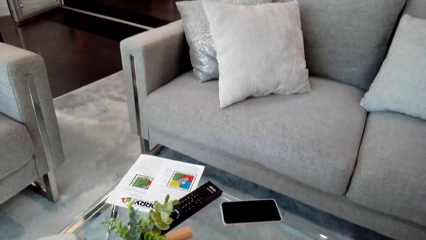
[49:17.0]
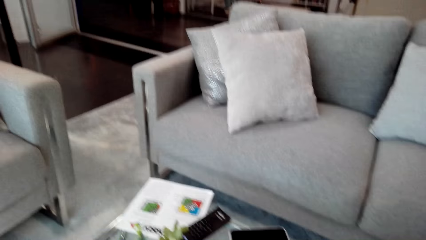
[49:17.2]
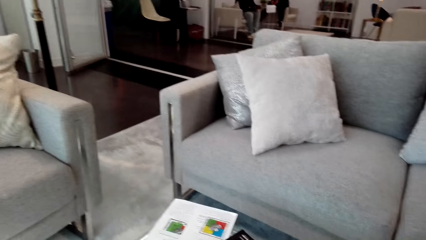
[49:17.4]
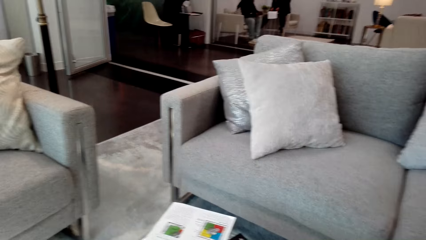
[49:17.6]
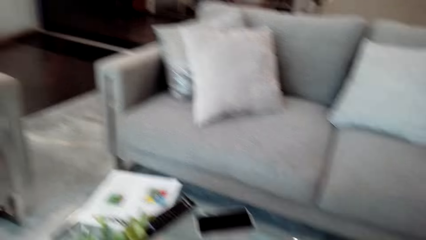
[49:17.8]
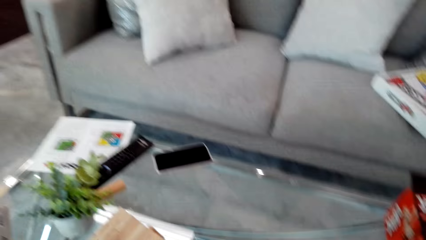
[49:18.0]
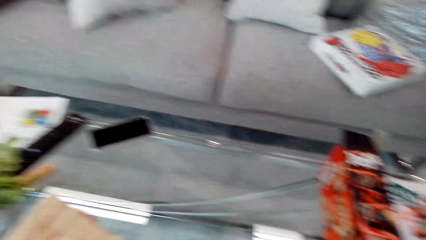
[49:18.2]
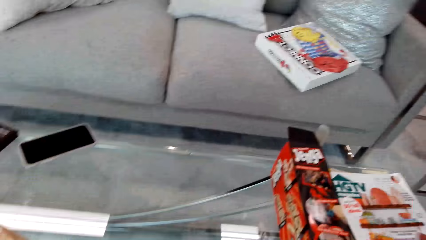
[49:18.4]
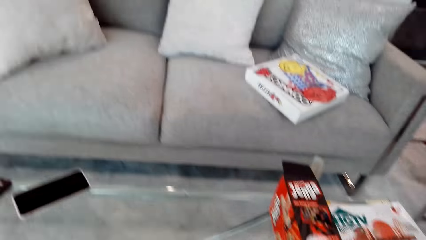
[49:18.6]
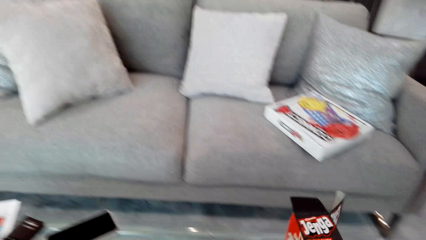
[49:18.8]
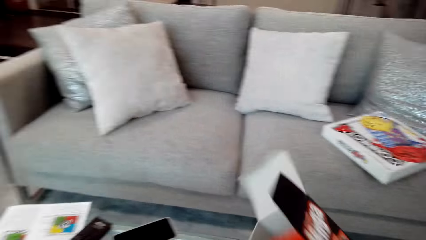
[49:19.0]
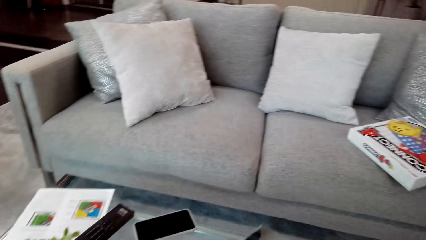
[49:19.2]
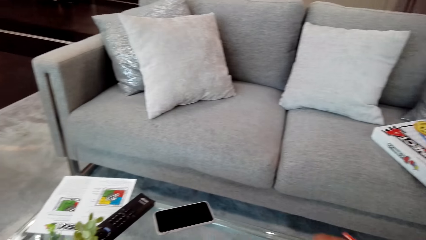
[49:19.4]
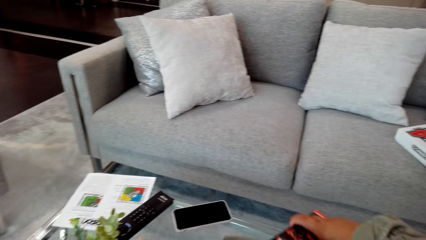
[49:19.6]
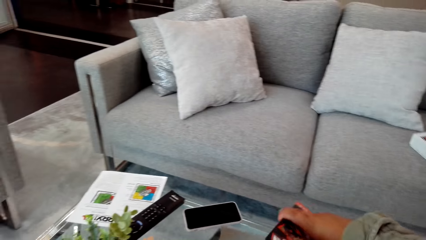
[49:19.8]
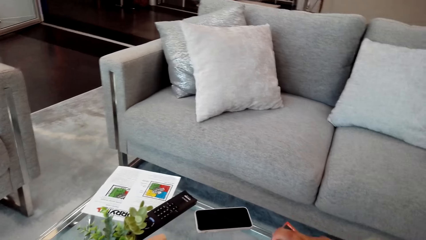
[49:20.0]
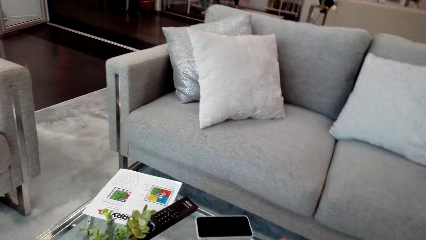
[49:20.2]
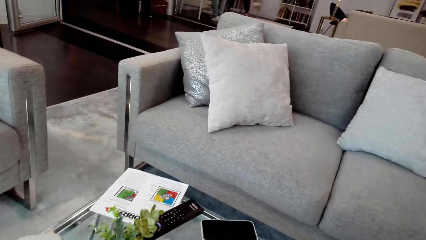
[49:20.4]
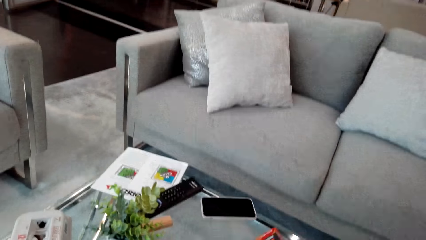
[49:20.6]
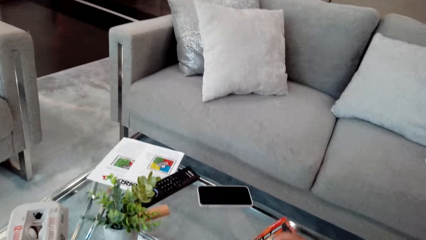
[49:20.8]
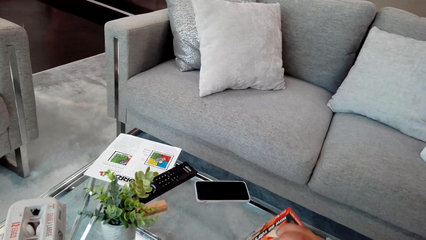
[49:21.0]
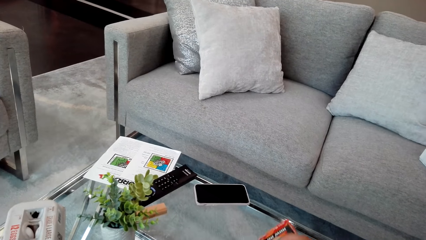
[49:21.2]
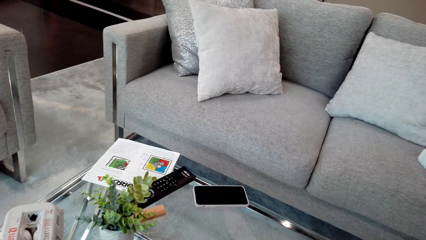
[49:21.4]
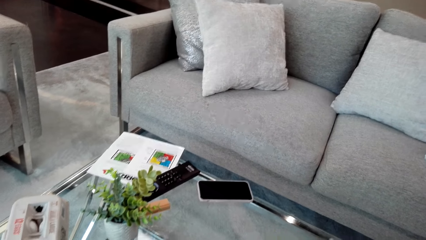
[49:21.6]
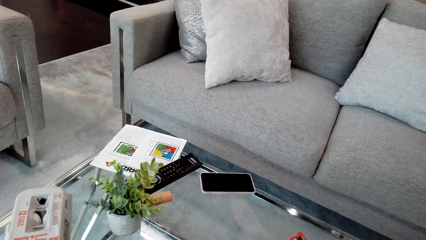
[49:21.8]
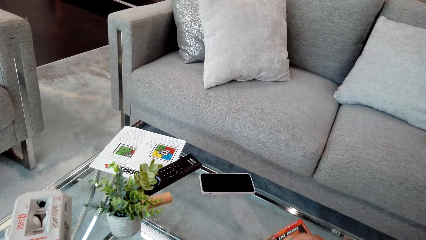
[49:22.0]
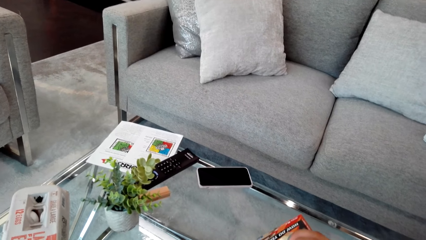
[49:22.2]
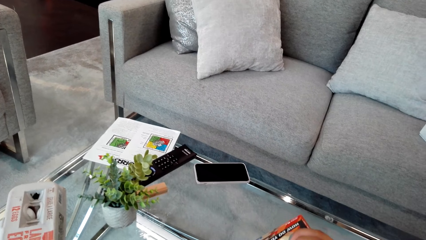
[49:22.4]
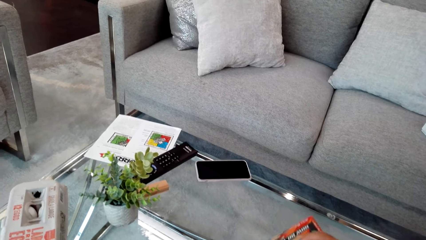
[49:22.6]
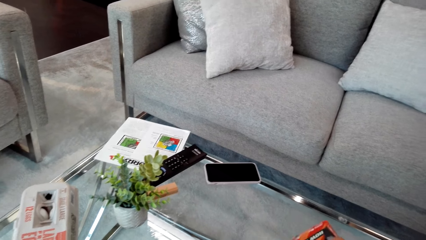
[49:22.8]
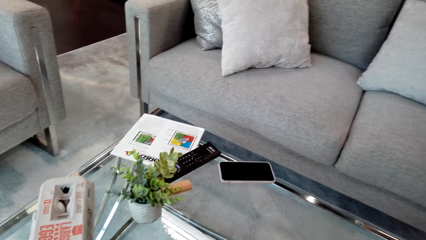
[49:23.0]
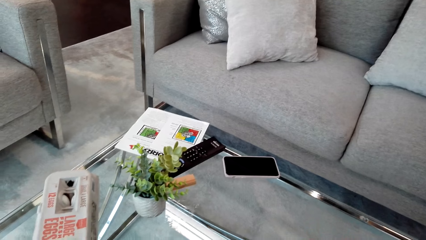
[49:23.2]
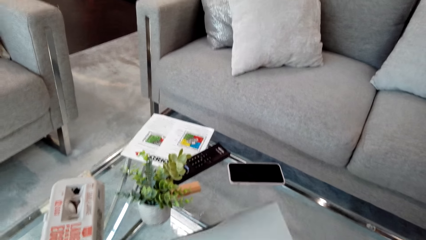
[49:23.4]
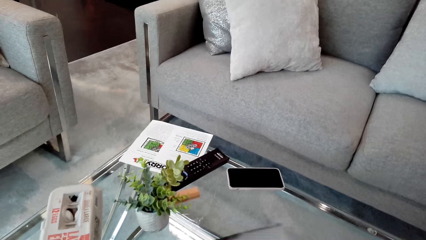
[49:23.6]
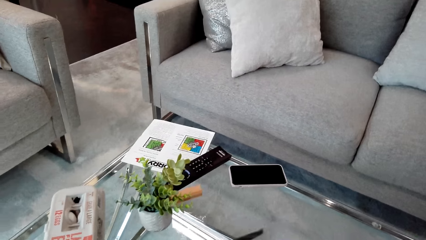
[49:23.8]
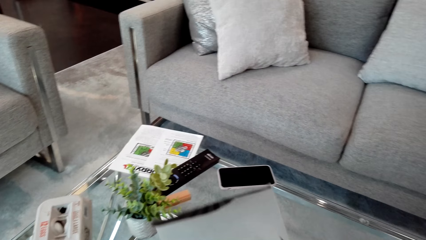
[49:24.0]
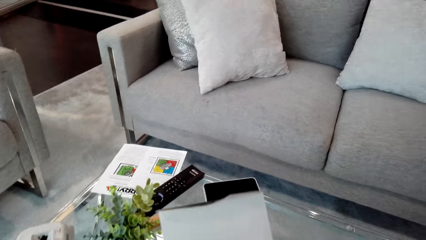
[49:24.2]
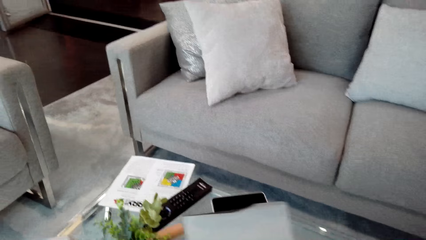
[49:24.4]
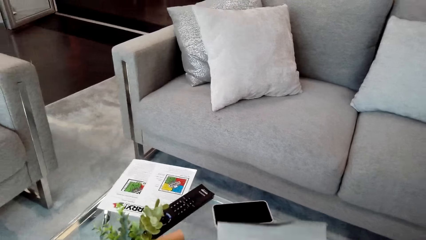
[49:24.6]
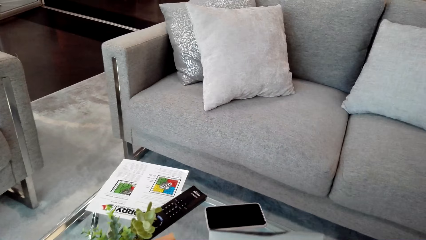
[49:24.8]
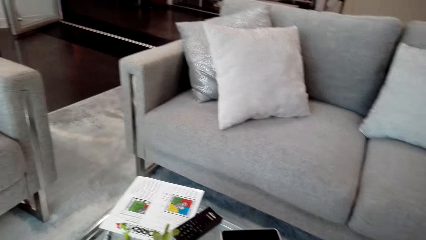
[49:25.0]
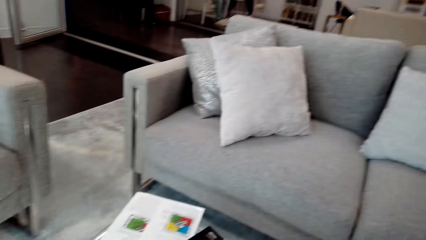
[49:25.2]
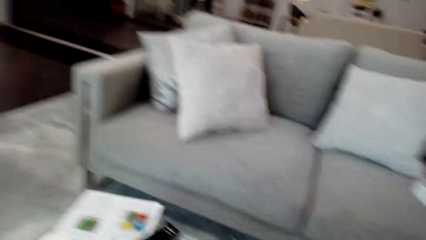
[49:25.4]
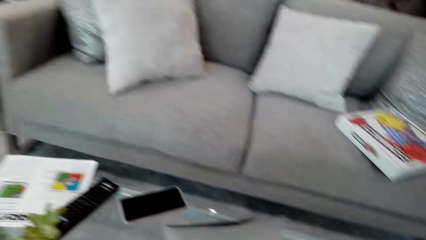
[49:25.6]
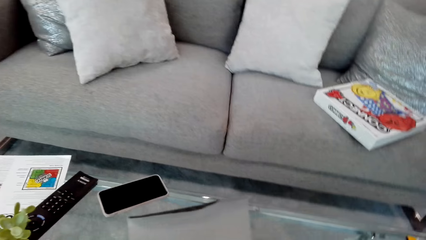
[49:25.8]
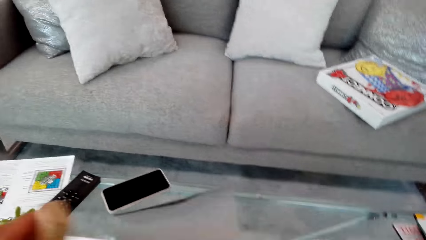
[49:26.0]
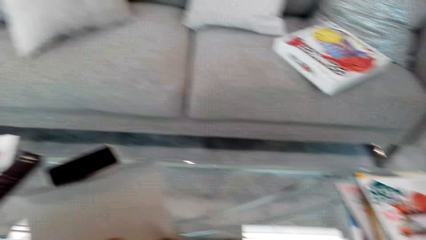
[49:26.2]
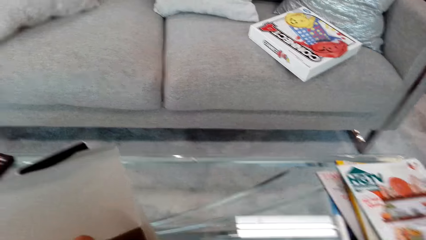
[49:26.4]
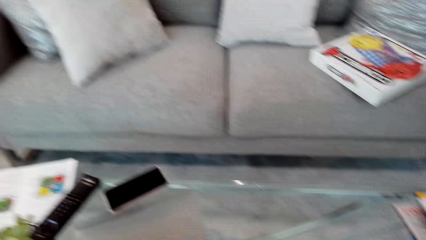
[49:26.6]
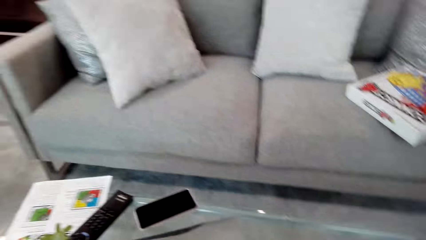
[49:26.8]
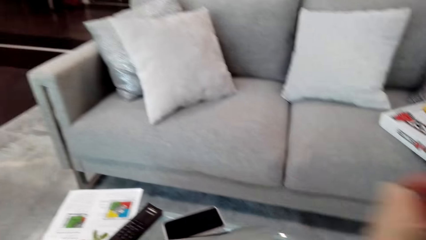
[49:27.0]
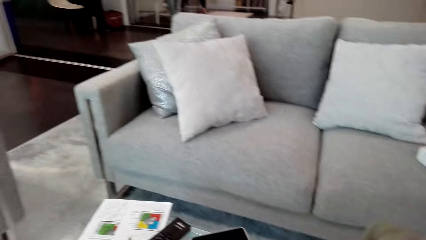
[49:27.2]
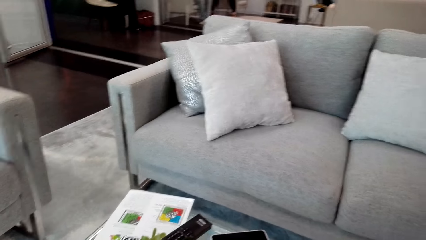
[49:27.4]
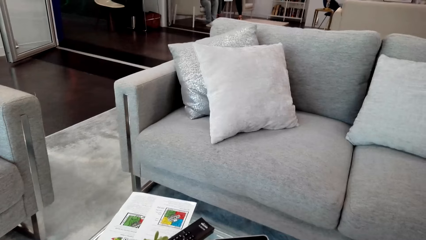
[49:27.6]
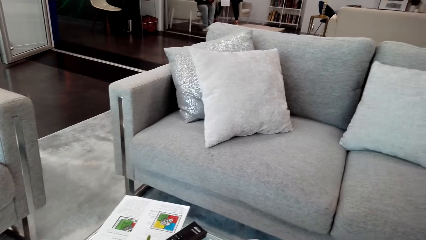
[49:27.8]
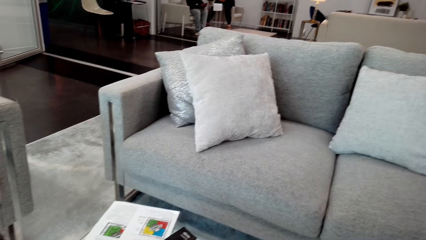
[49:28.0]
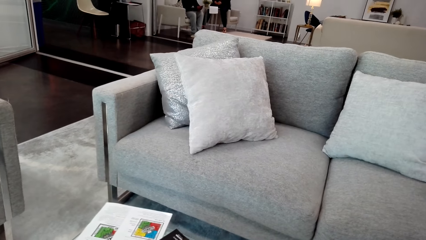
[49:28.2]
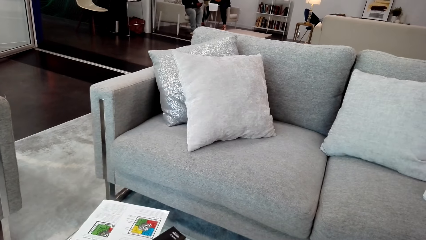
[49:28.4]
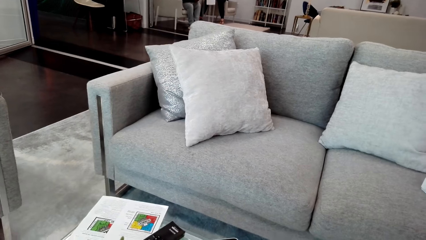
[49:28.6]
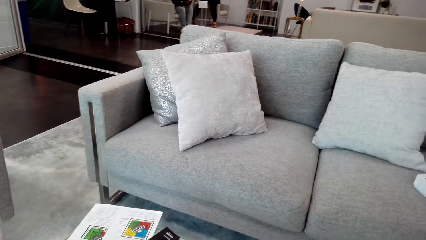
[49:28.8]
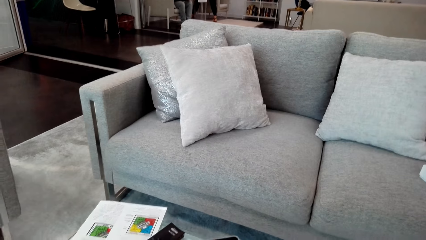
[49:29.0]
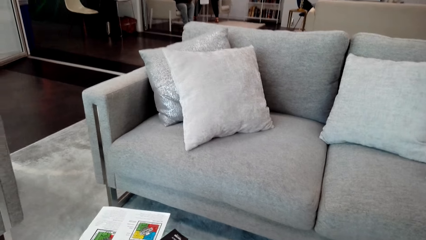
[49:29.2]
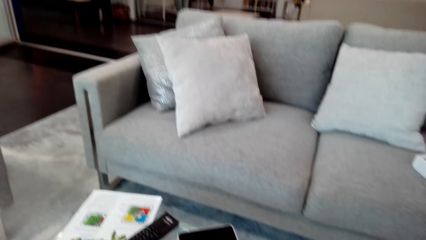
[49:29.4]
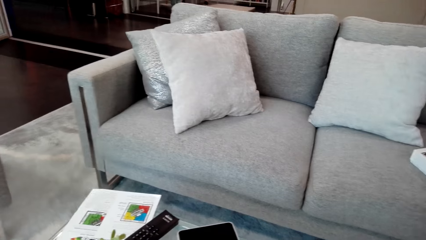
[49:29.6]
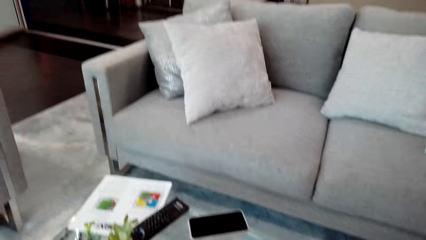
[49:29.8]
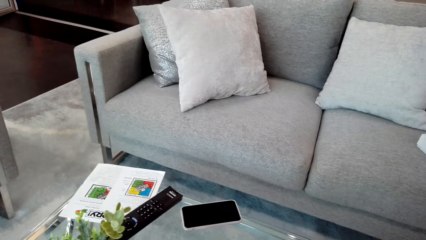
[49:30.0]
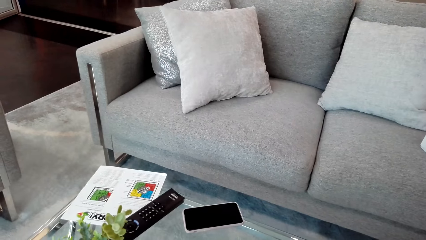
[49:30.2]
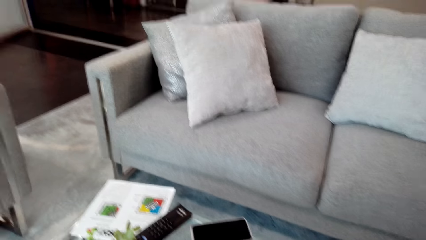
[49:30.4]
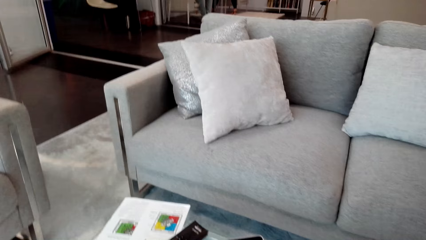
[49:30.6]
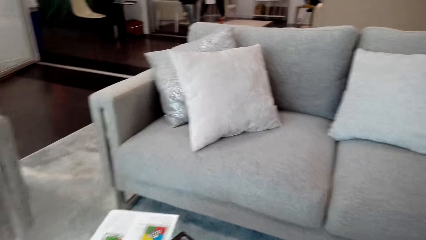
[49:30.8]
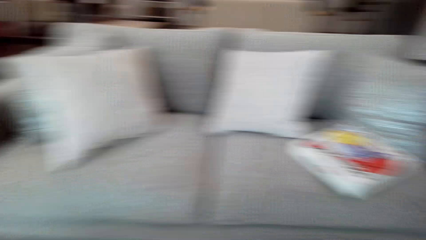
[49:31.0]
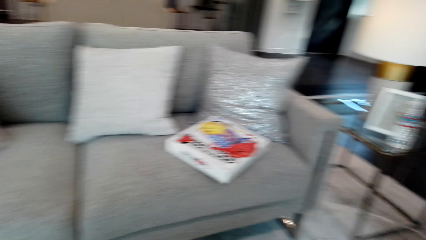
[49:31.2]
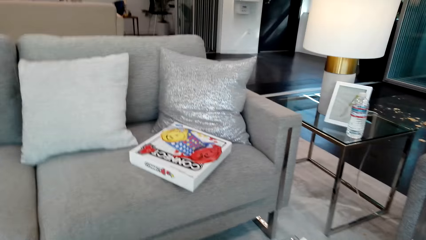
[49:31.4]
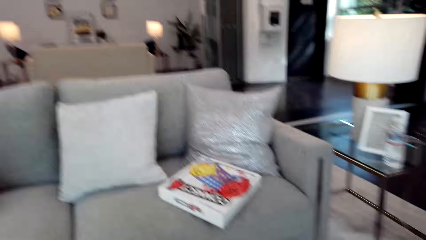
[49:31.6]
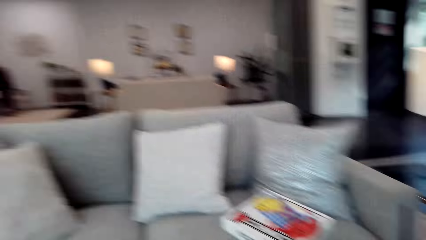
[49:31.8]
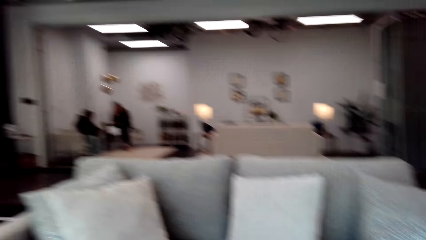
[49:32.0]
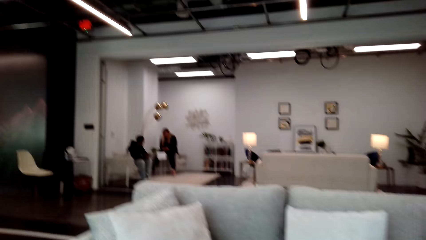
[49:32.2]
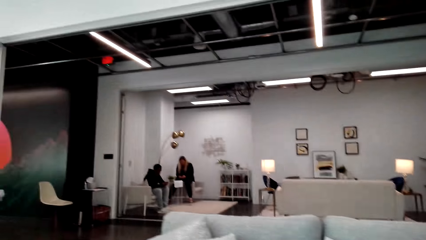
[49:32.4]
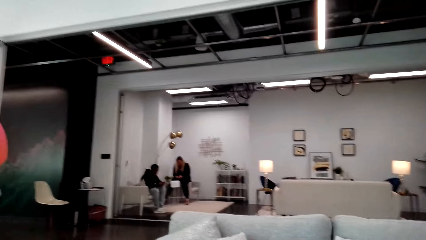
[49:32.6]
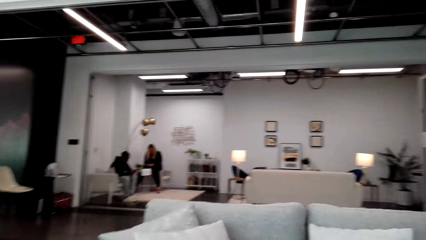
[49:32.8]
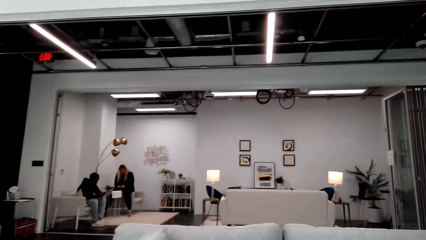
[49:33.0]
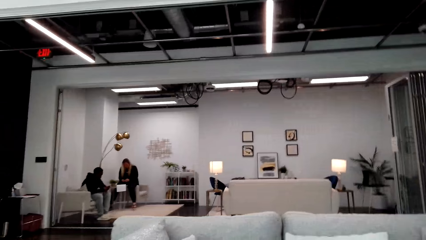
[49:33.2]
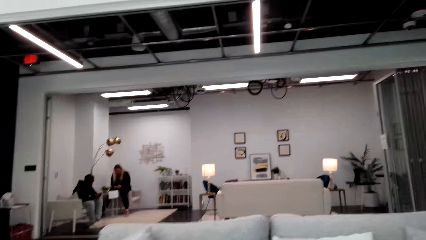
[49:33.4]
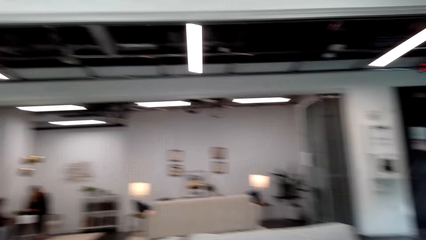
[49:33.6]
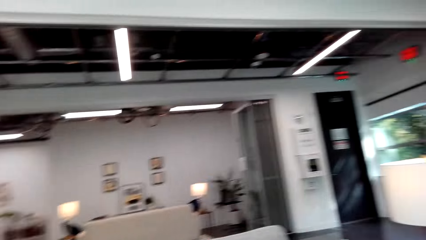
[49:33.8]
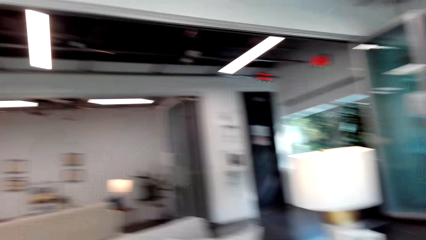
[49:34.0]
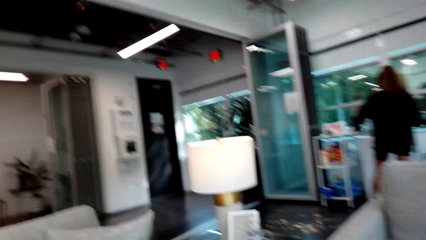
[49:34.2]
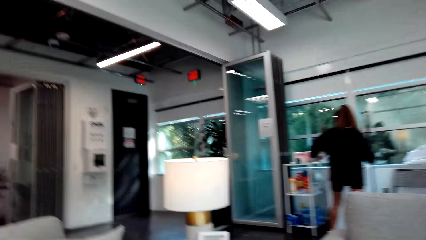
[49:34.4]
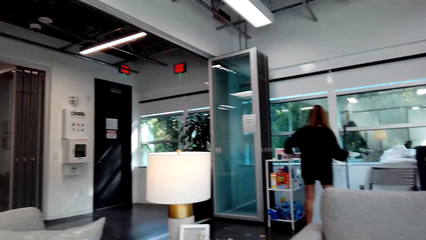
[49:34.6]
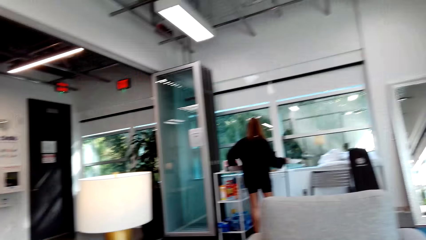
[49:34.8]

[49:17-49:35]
The camera wearer picks up the jenga sticks box. They look around. They move around.
